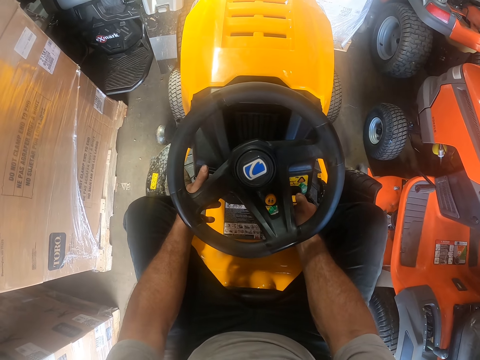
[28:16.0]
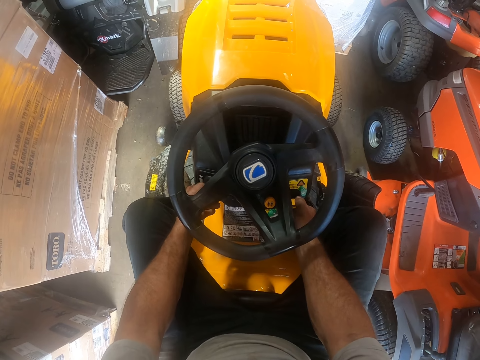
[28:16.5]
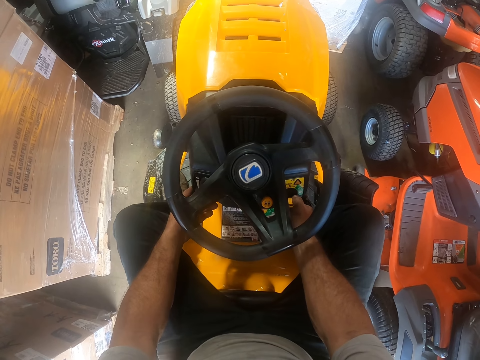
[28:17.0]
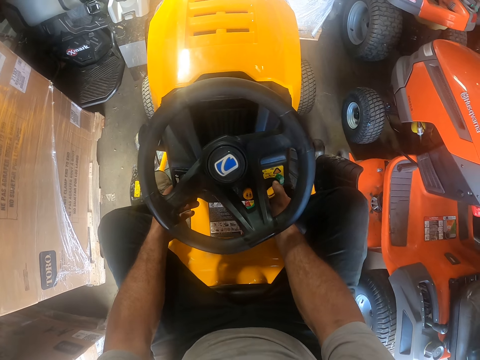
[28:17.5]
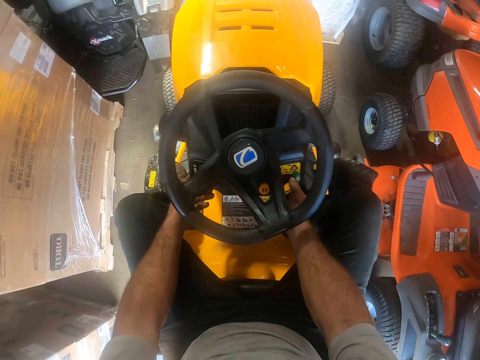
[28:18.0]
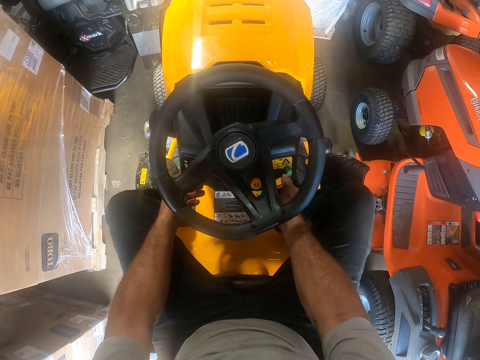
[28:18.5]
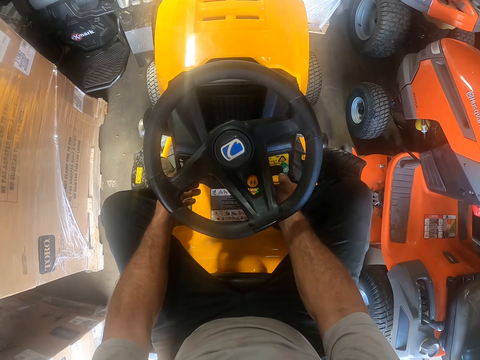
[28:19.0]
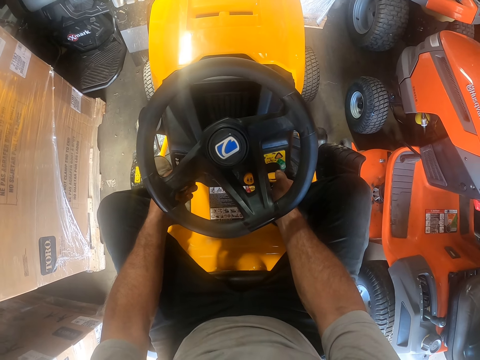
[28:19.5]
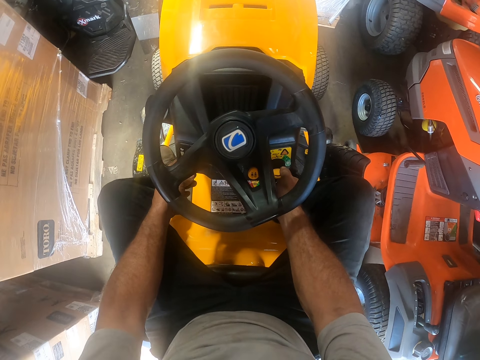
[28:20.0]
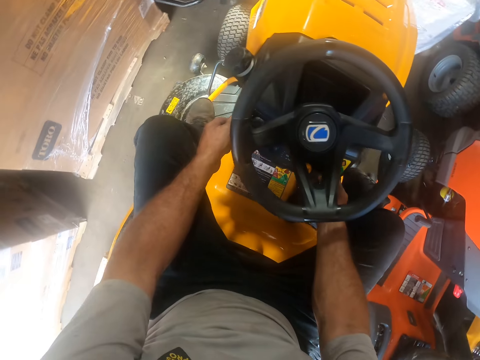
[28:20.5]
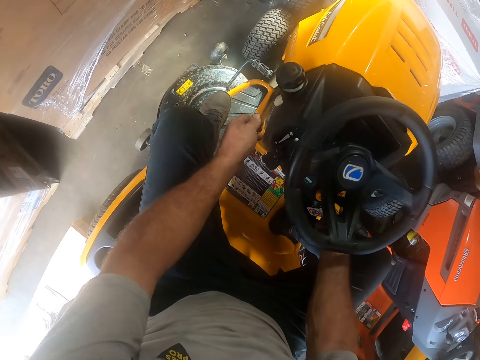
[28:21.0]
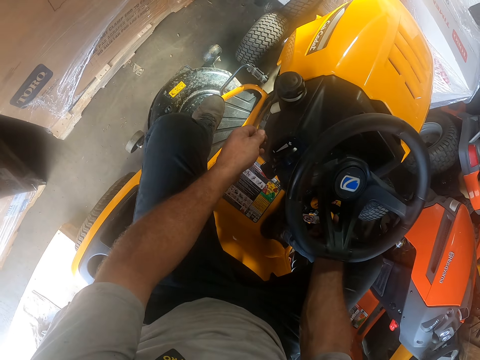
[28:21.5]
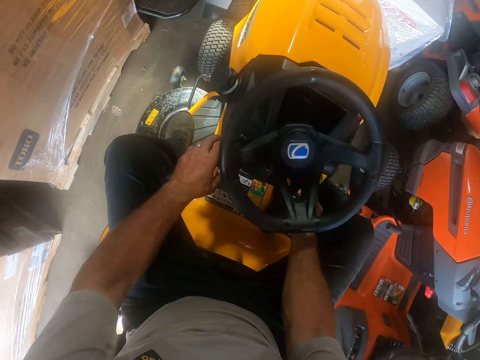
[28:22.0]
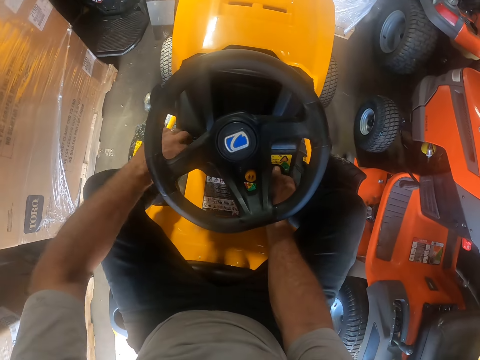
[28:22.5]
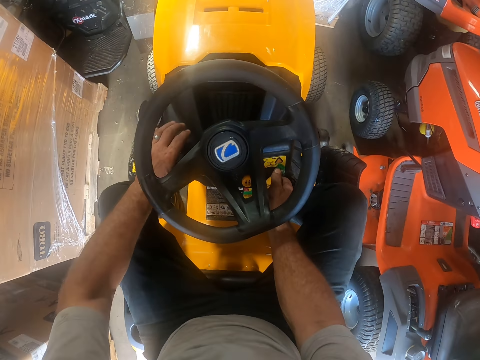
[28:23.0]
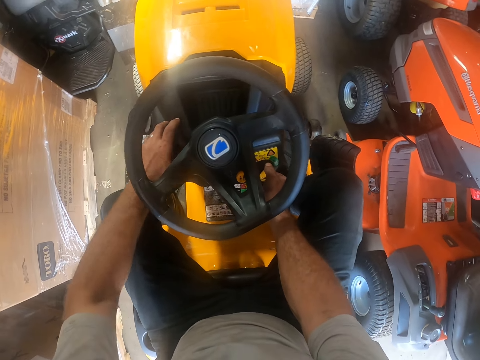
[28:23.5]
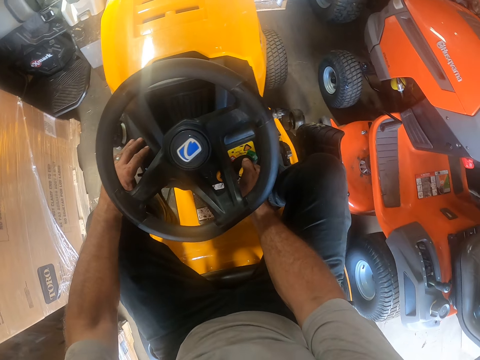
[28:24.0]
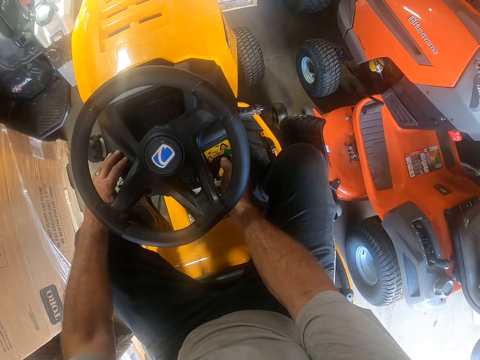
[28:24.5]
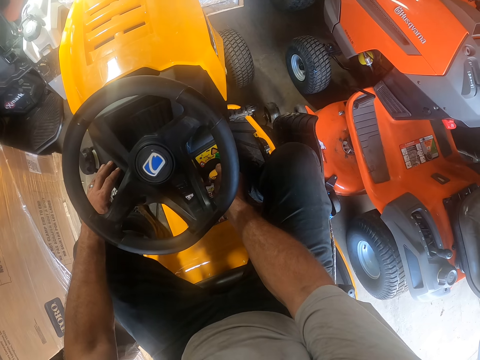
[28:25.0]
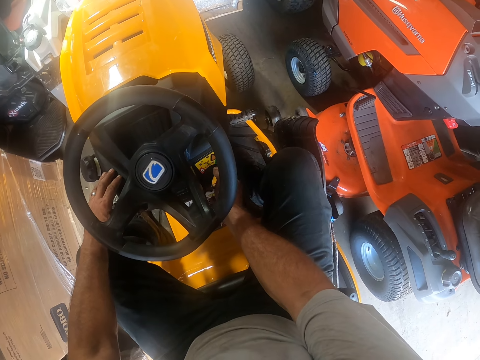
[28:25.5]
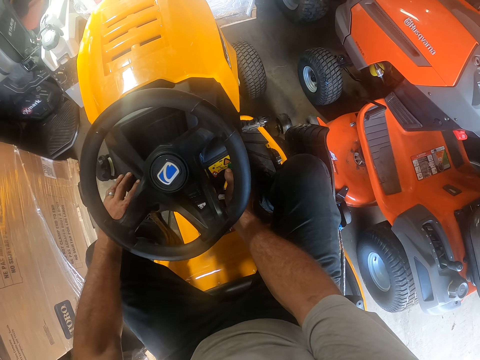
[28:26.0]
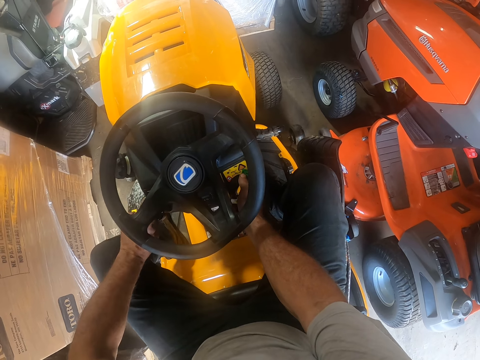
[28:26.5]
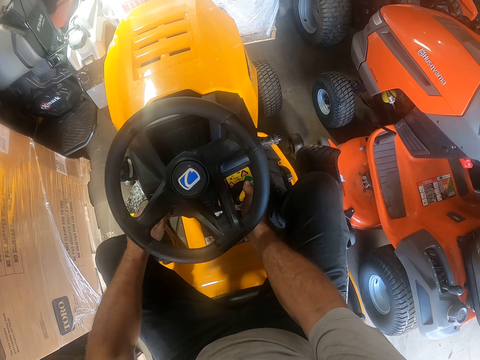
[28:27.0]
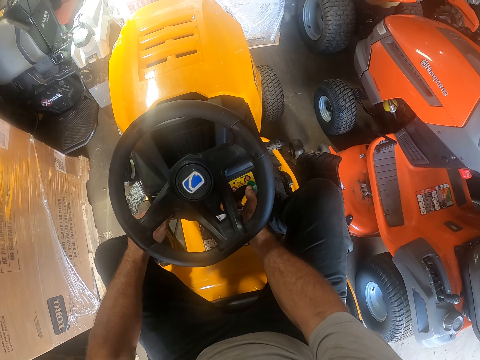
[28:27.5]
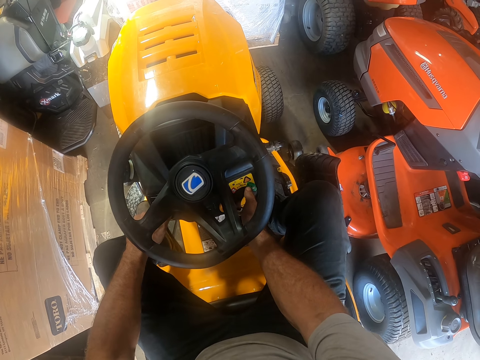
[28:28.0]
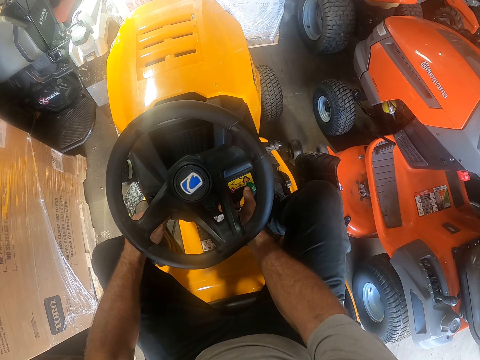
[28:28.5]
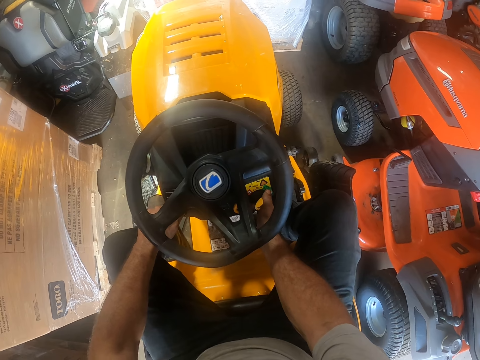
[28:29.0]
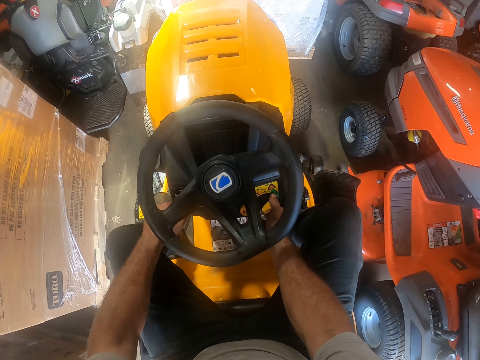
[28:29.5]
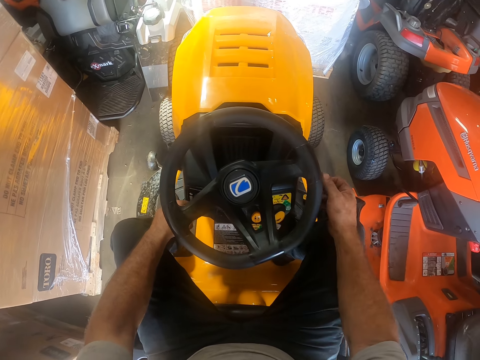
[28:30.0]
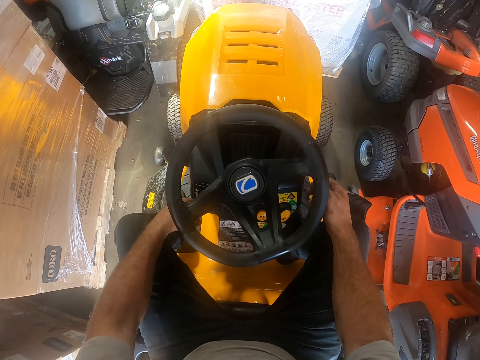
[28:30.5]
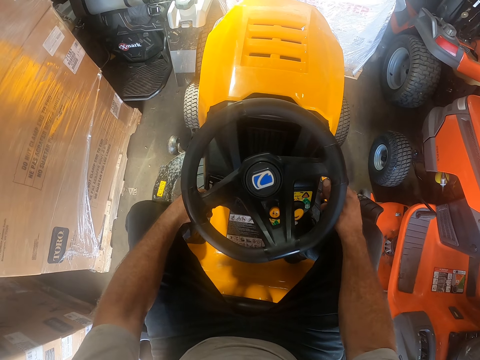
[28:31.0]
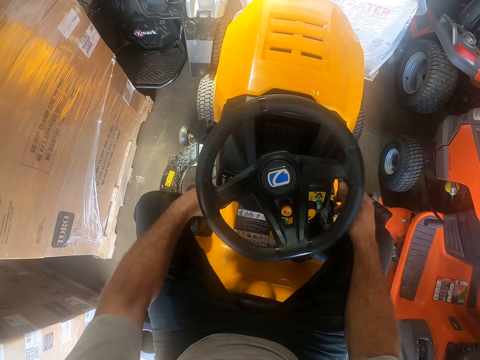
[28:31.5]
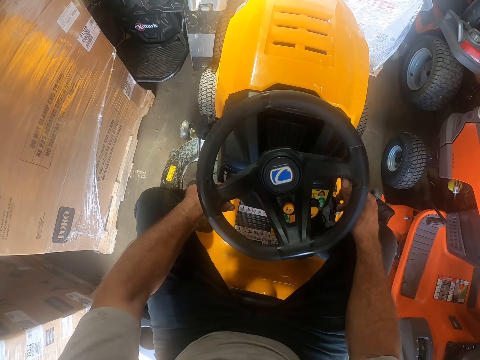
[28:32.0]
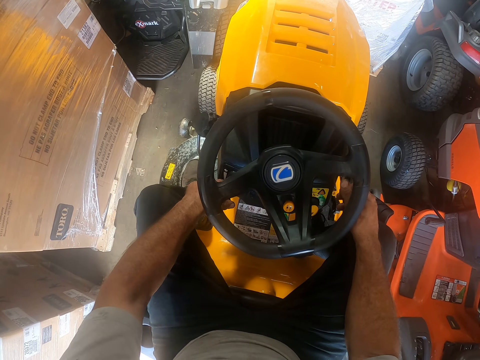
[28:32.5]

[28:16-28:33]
The camera wearer puts the hand on the steering. They put the hand on the lap. They look at the steering.

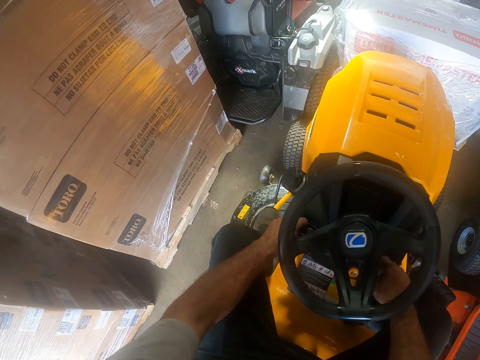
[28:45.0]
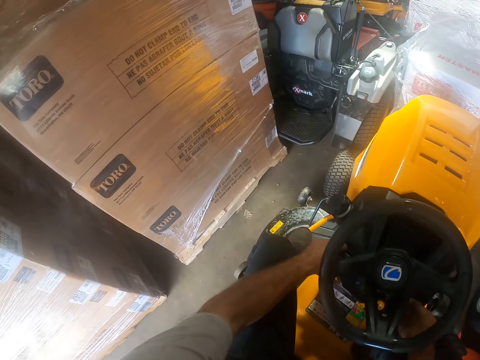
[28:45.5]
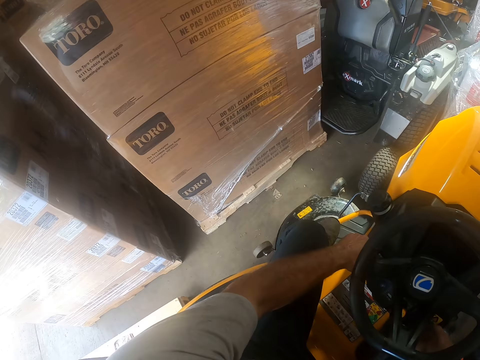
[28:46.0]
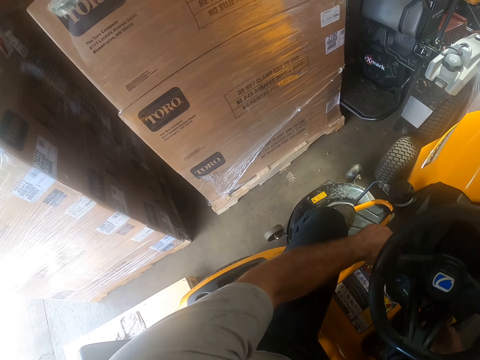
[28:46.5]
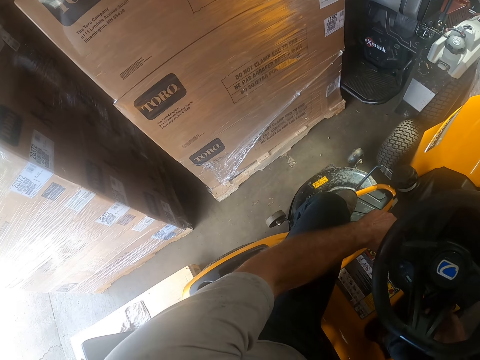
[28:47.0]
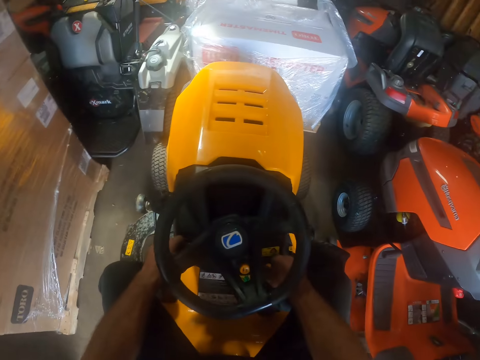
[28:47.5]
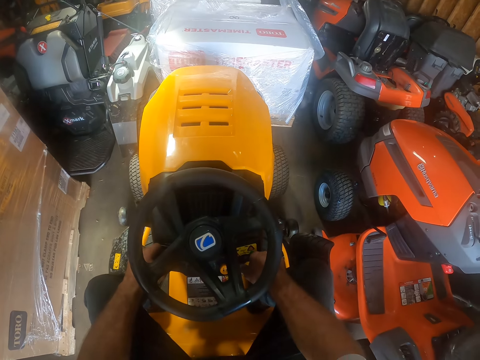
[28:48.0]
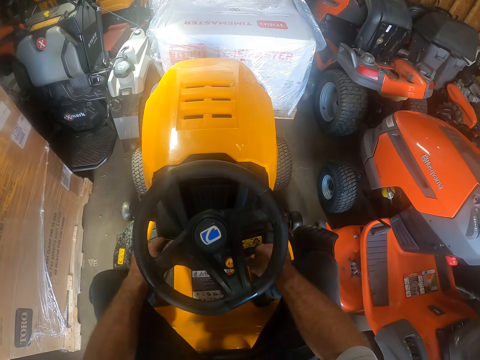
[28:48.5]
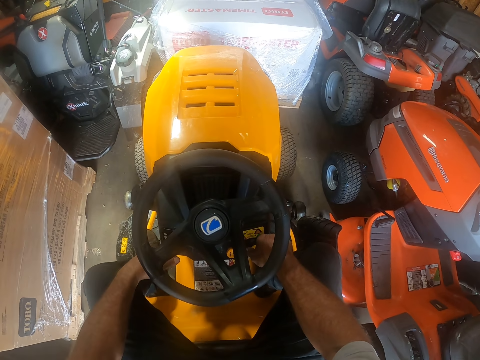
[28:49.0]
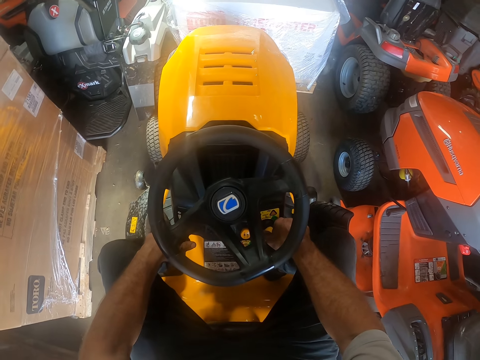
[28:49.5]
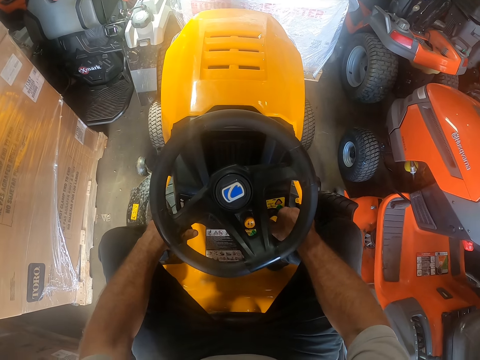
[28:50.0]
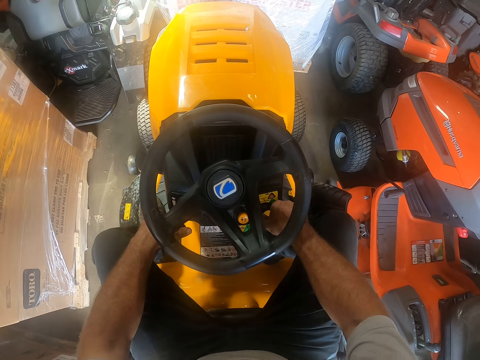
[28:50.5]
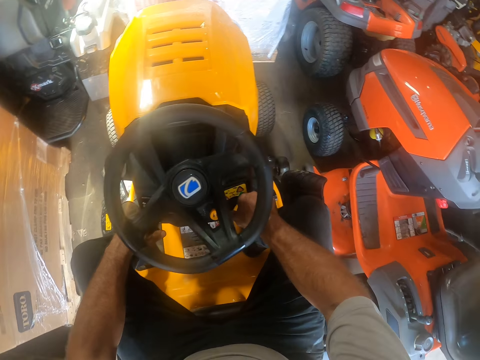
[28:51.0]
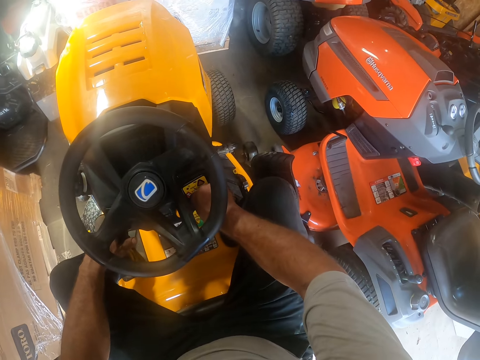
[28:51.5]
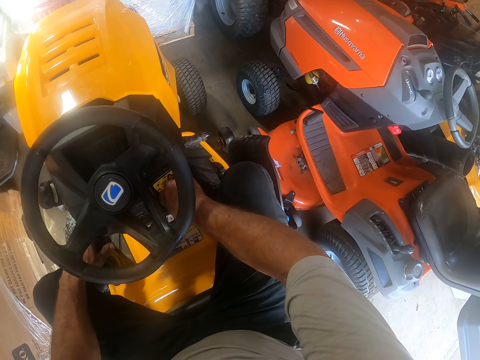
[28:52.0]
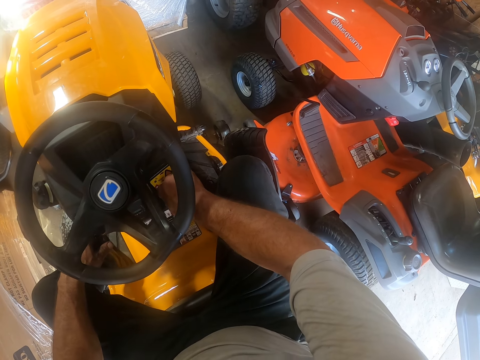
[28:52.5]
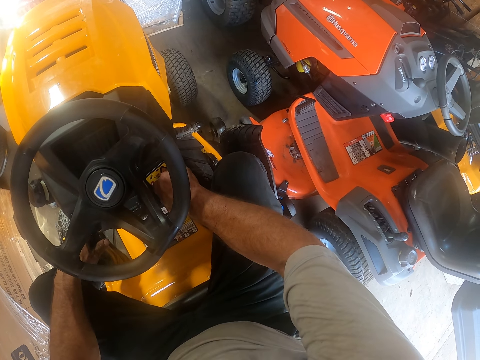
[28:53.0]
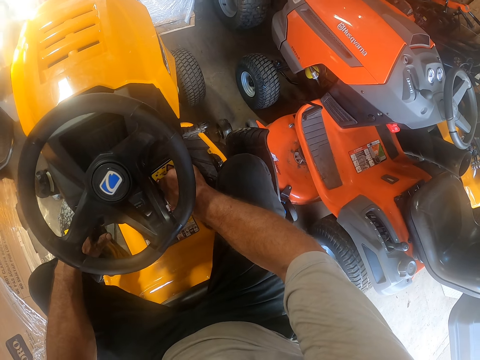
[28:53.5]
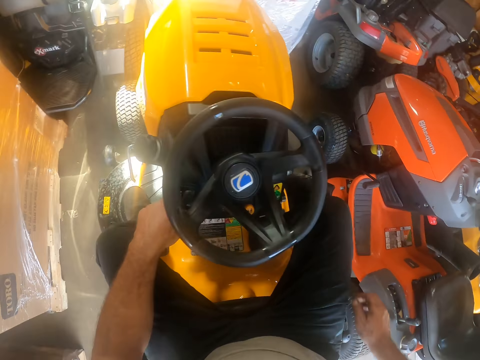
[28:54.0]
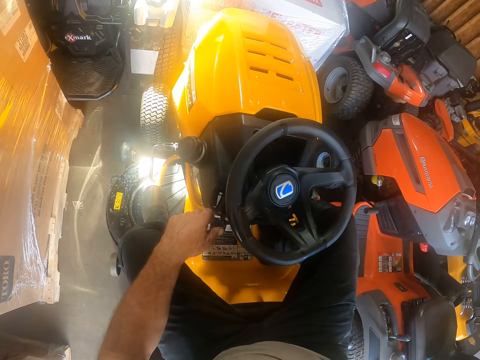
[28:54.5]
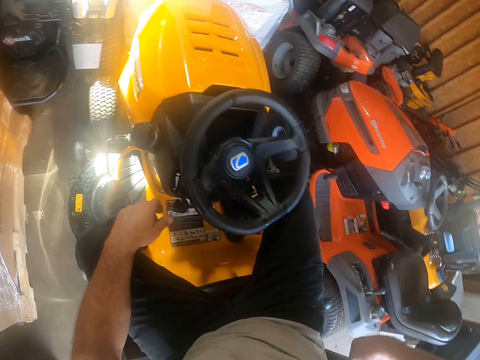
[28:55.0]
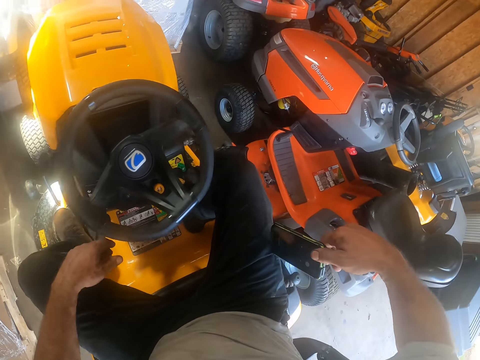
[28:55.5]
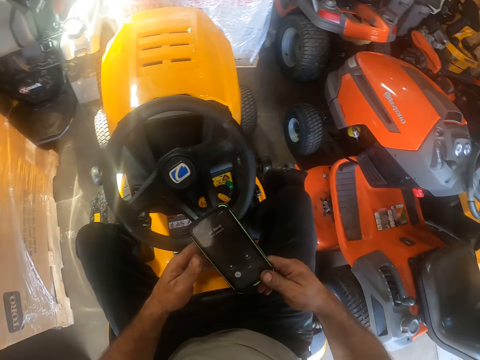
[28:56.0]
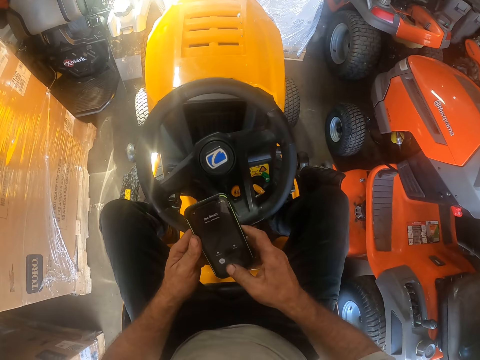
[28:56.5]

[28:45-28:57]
The camera wearer looks at the boxes. He looks at the steering. He brings out his phone from his pocket with his right hand. He holds the phone with the right hand. He holds the phone with both hands.
